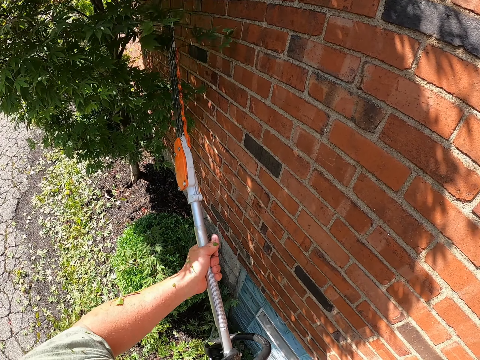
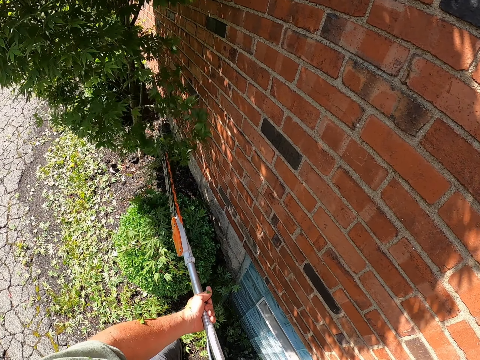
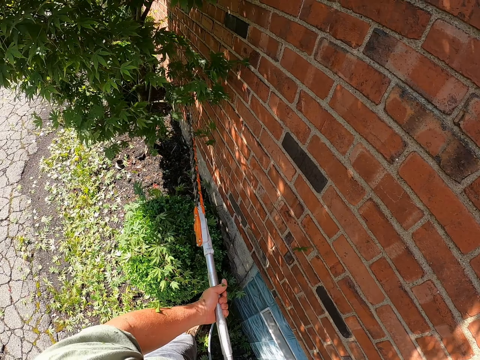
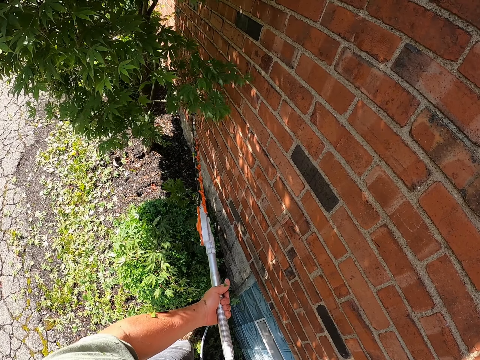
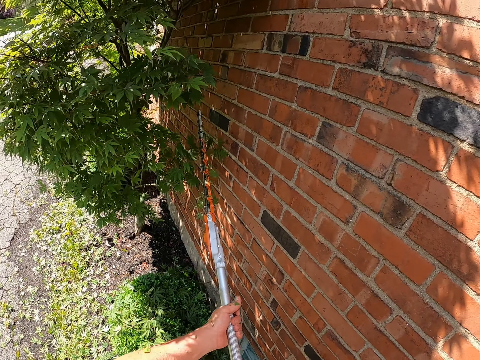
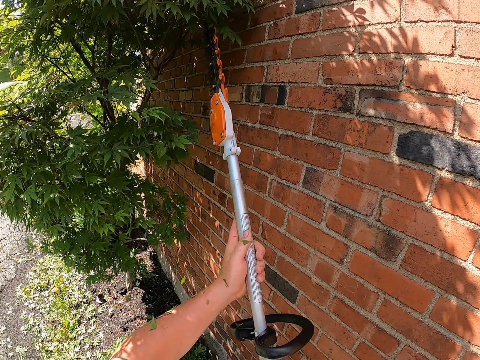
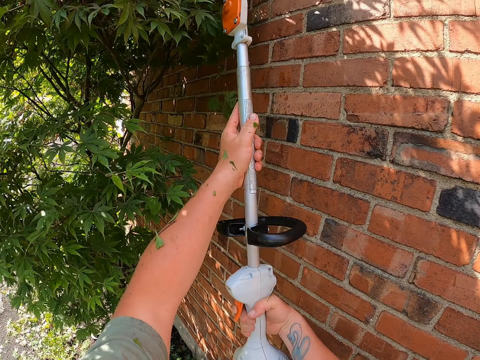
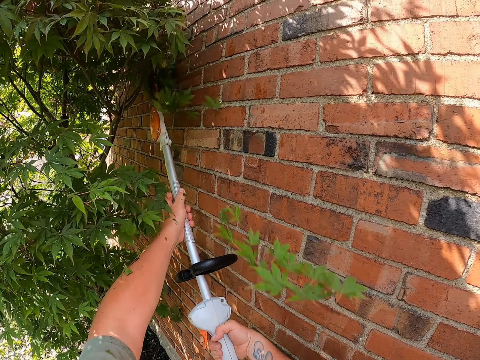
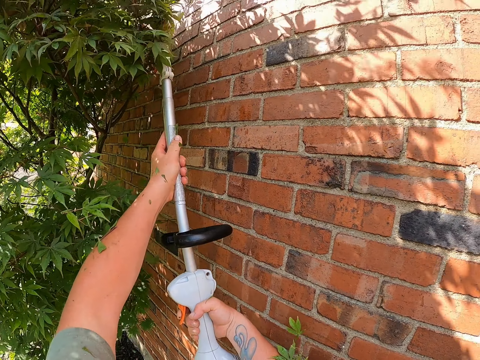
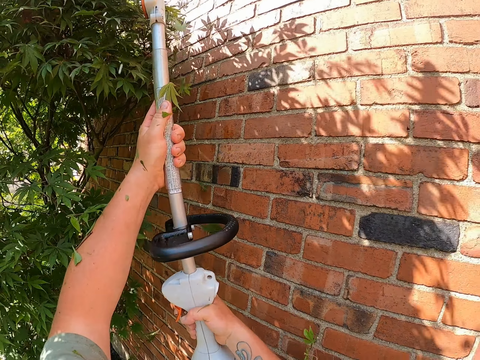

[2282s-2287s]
The camera wearer trims the tree.

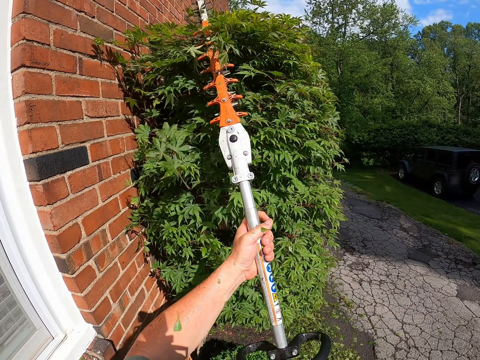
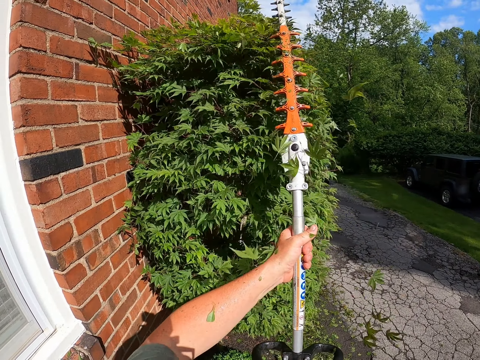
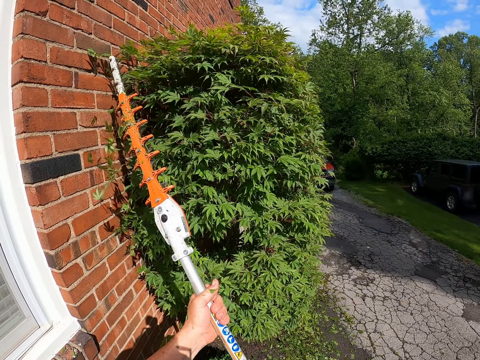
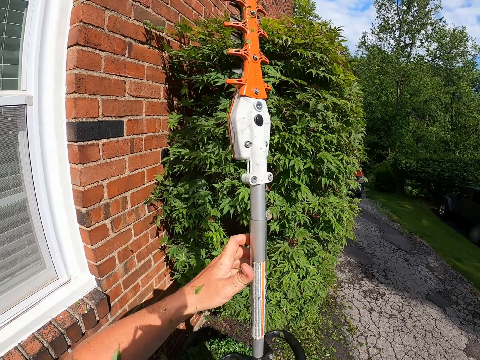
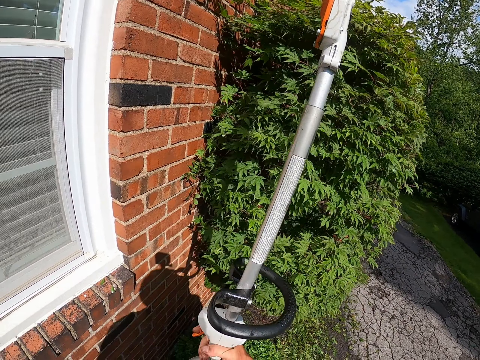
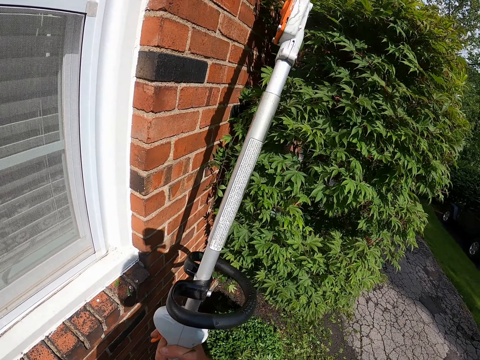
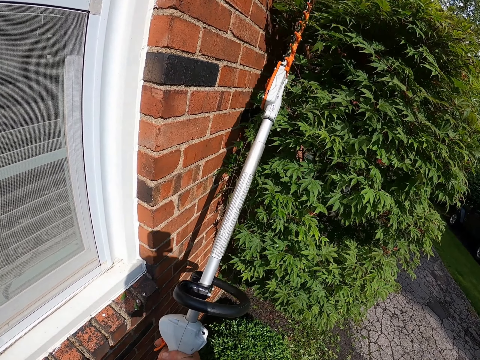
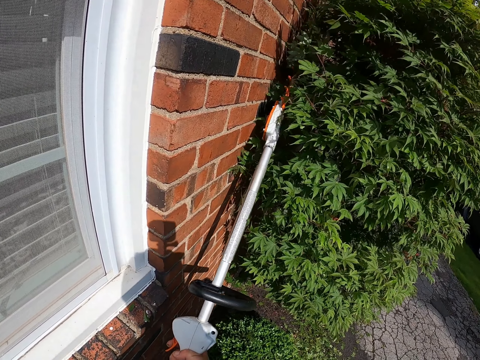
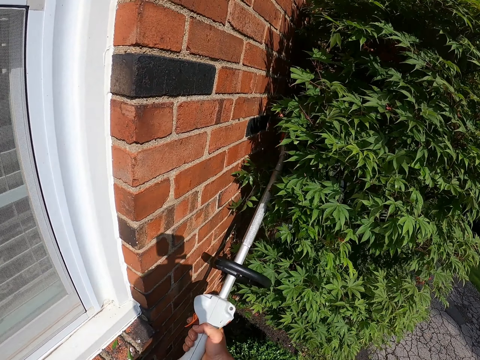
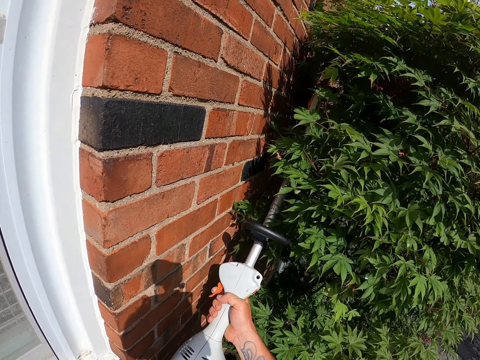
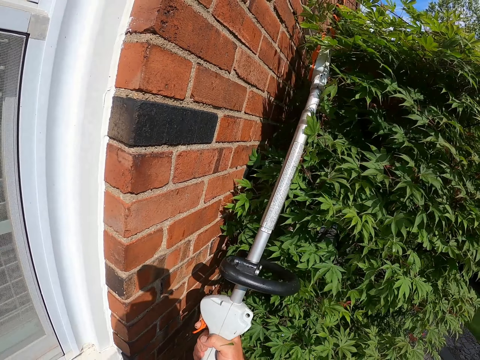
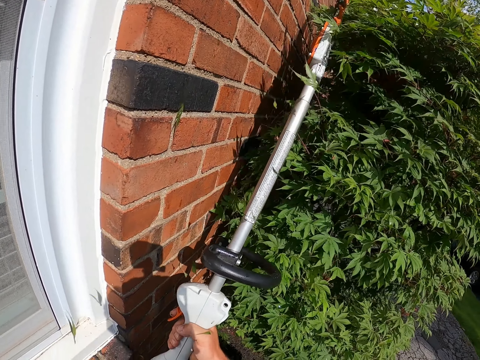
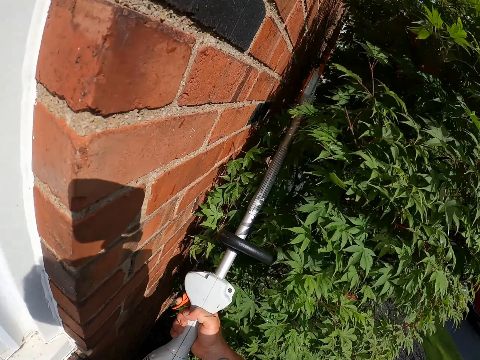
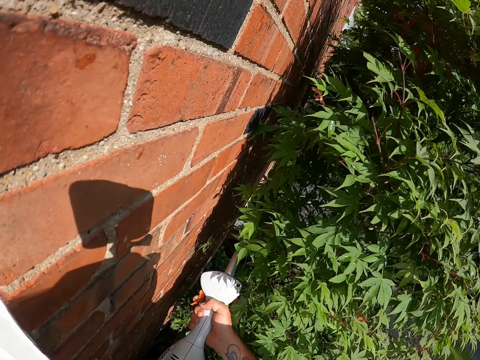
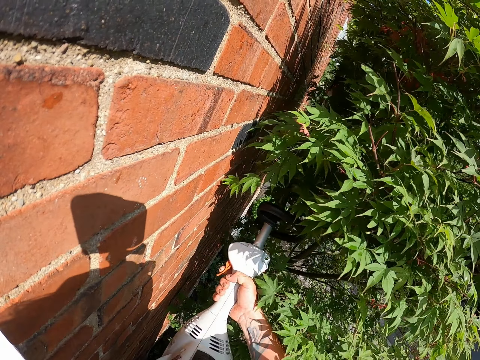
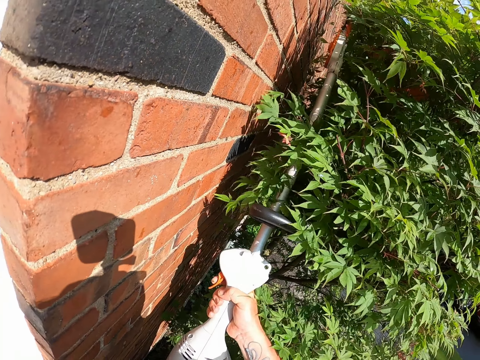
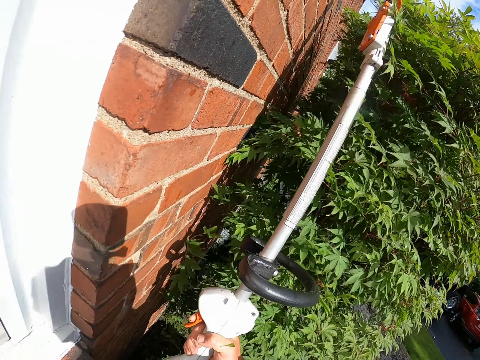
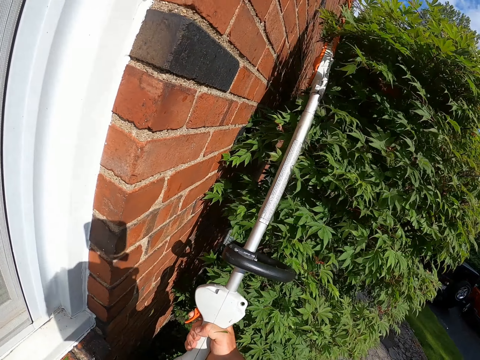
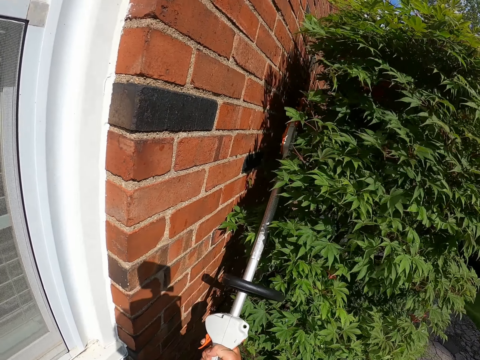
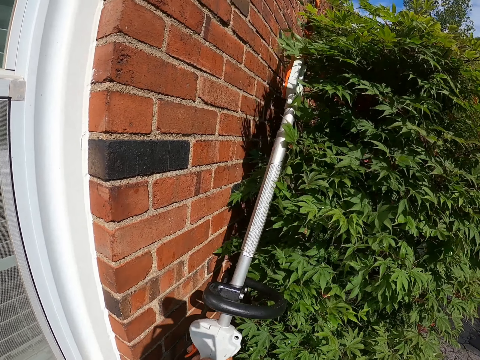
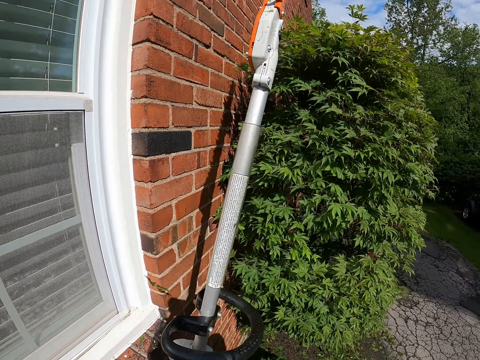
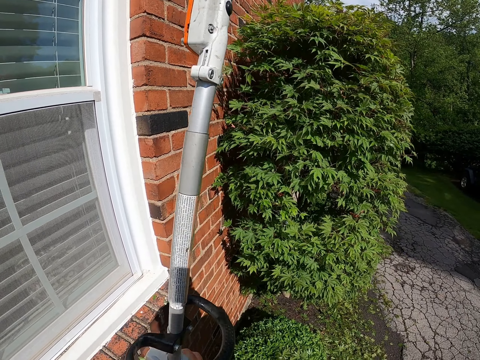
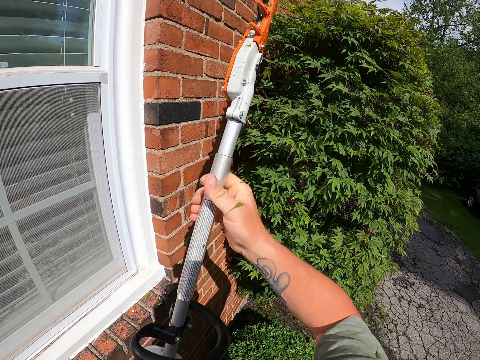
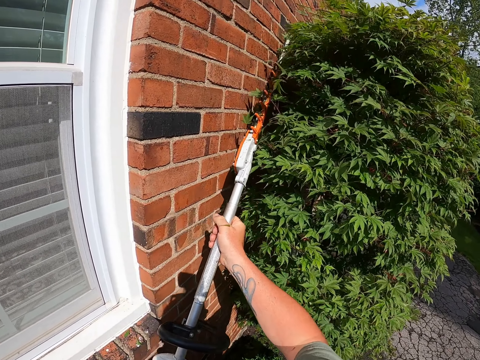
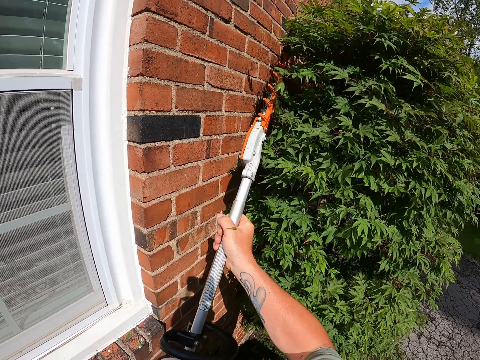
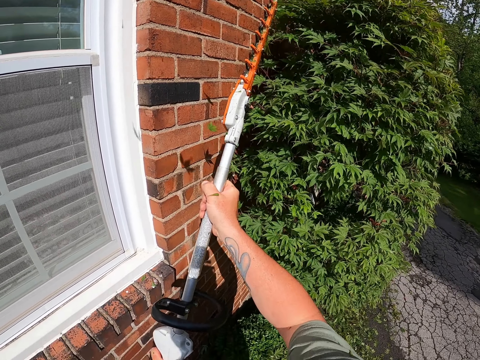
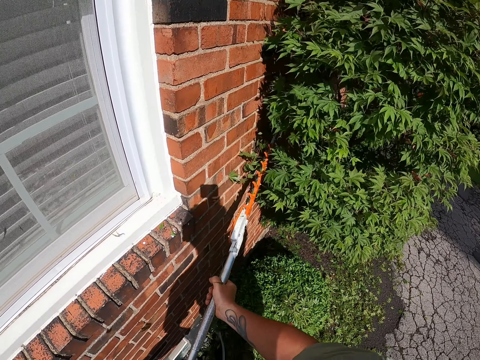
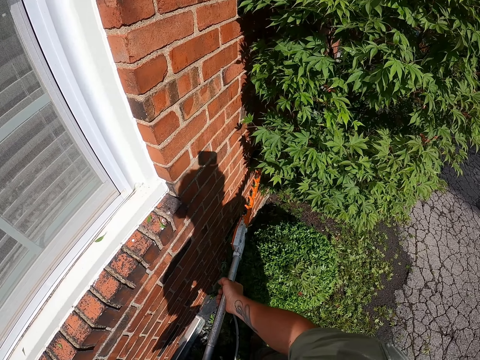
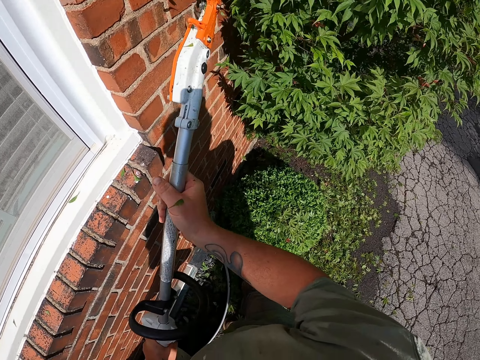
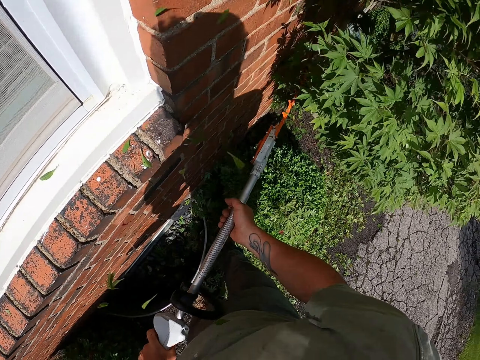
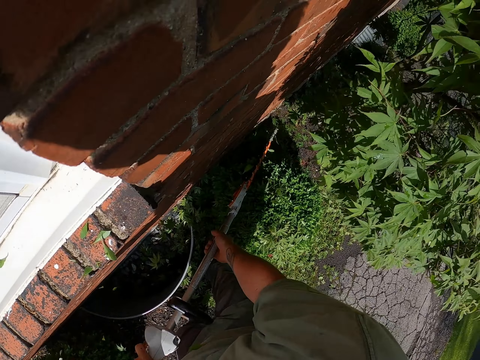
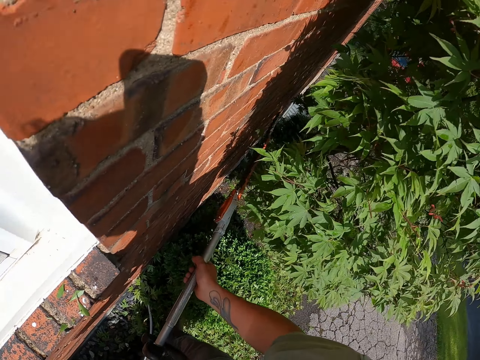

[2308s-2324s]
The camera wearer removes their hand from the flower trimming machine. They hold the flower trimmer machine.

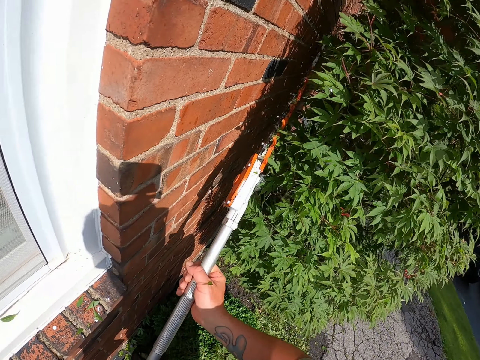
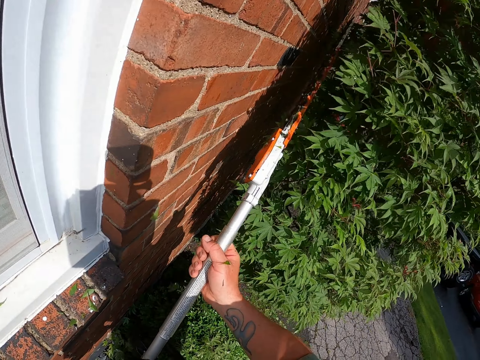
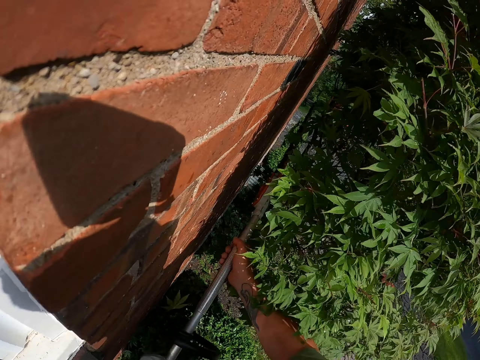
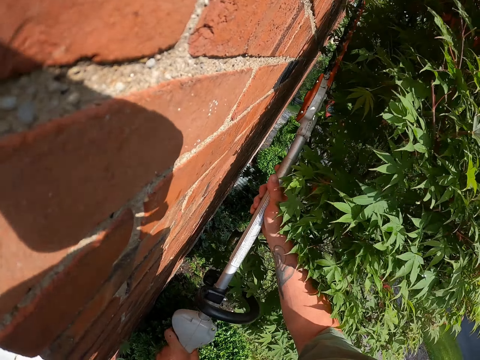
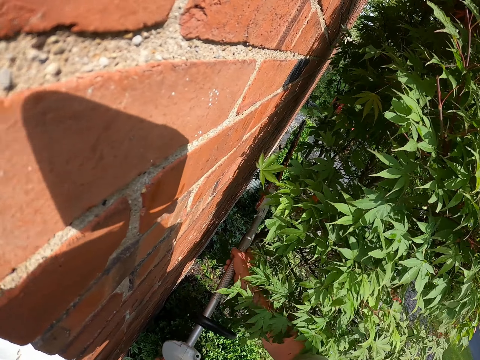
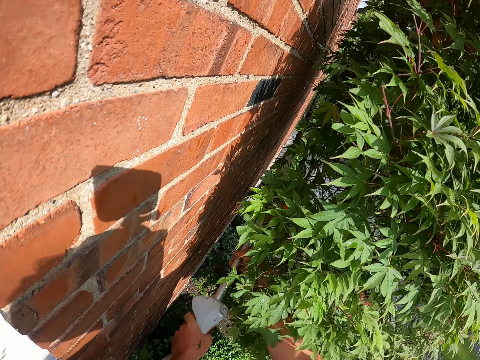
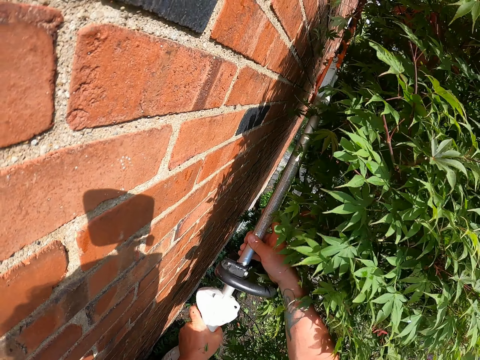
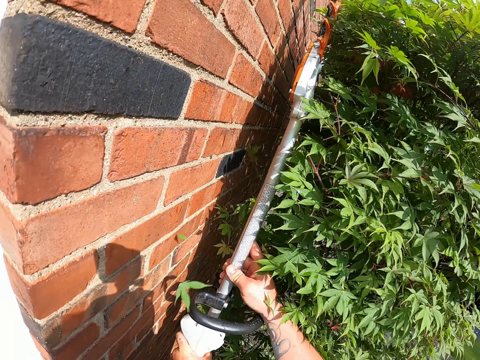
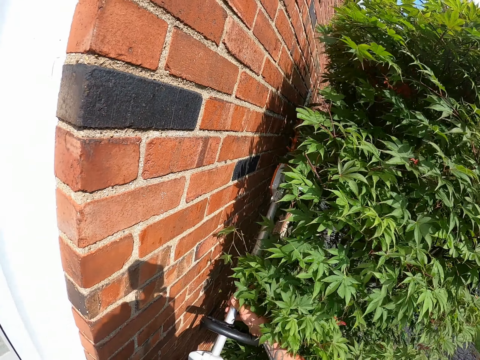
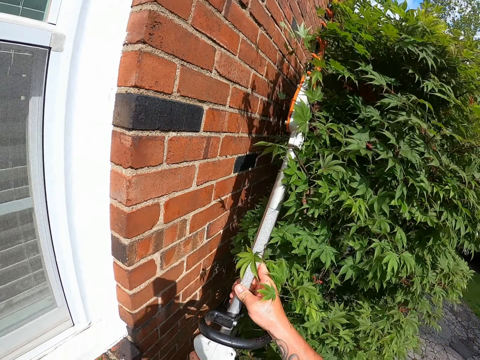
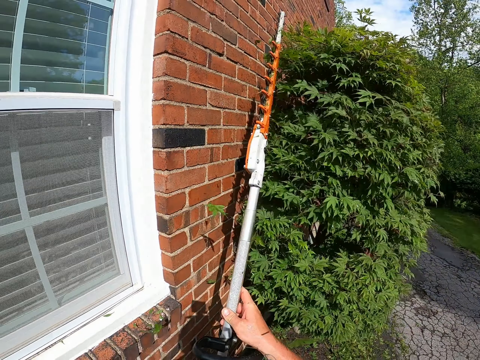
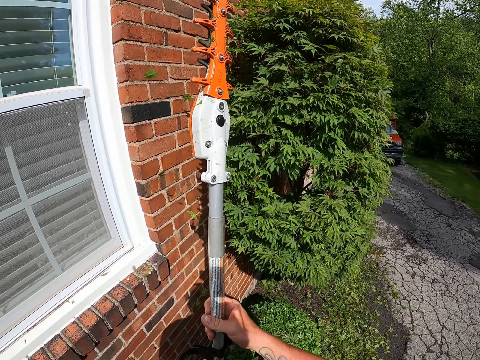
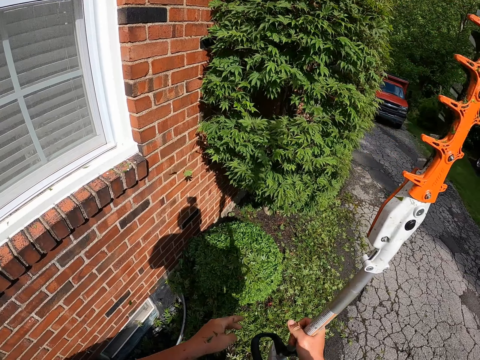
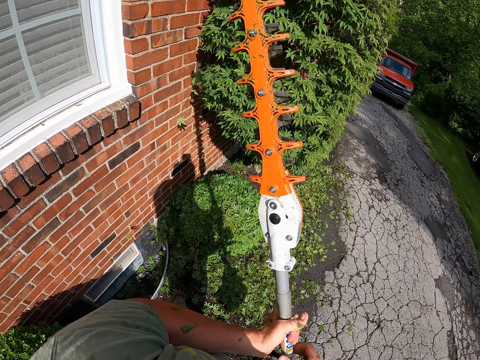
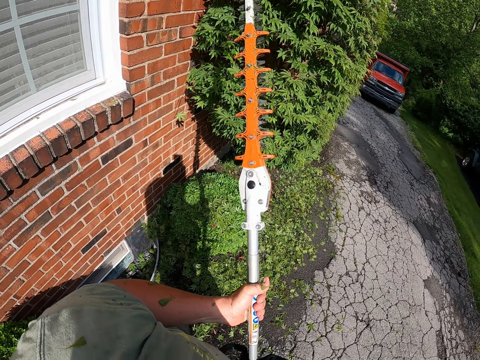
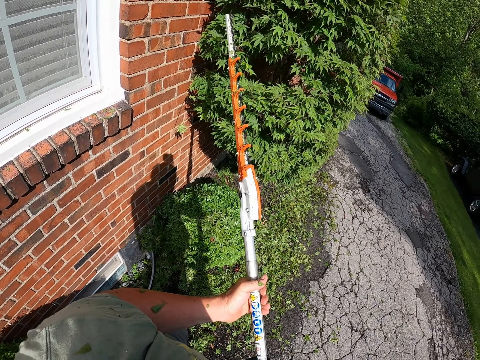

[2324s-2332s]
The camera wearer holds the flower trimmer machine.
